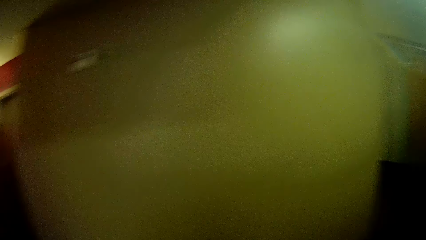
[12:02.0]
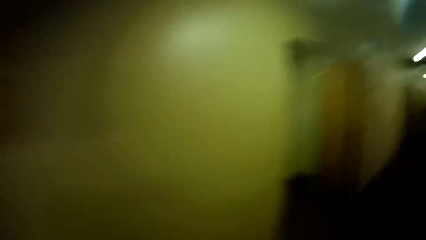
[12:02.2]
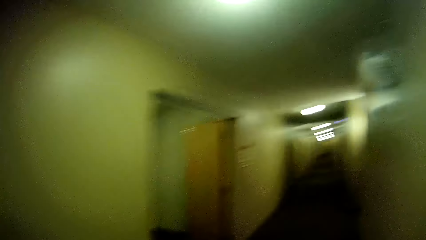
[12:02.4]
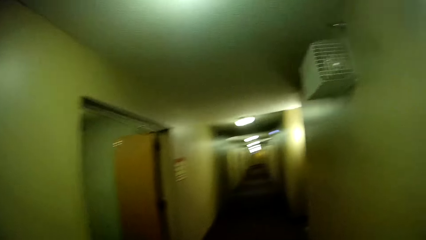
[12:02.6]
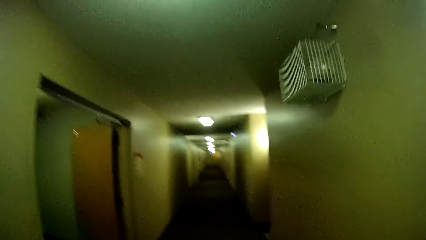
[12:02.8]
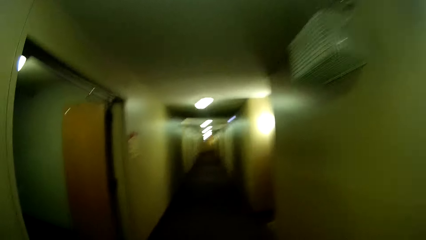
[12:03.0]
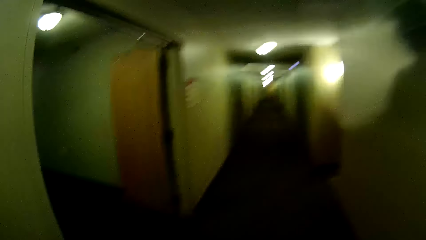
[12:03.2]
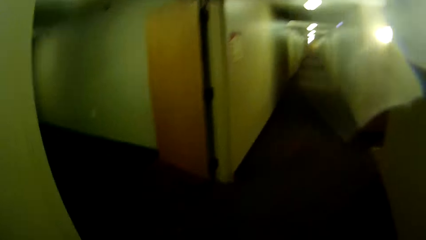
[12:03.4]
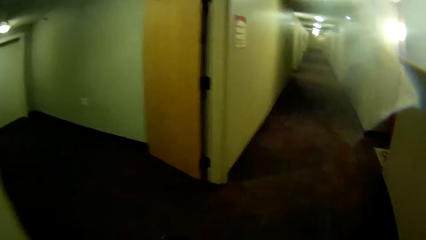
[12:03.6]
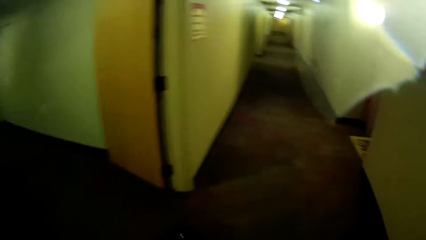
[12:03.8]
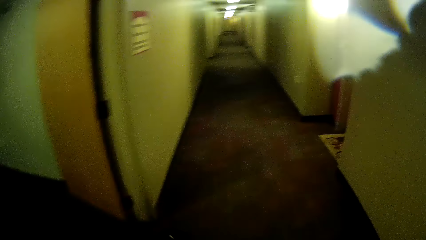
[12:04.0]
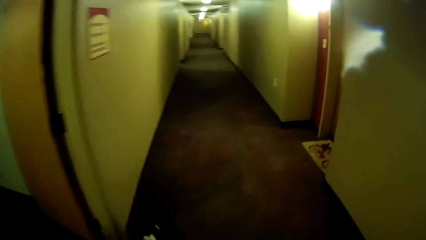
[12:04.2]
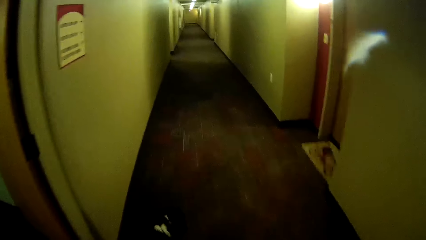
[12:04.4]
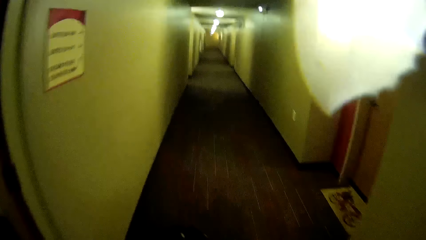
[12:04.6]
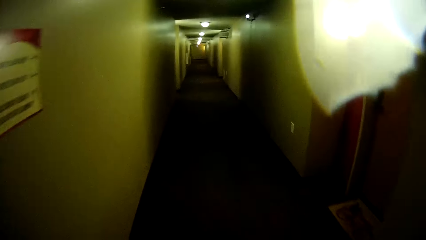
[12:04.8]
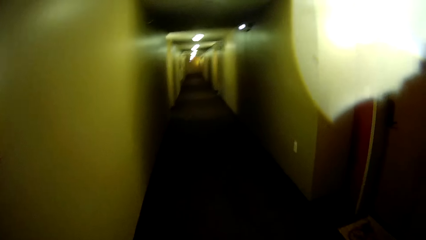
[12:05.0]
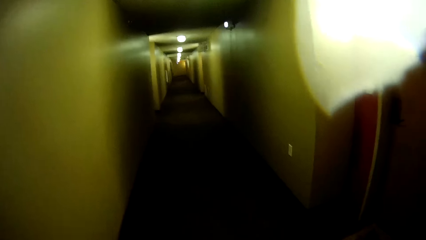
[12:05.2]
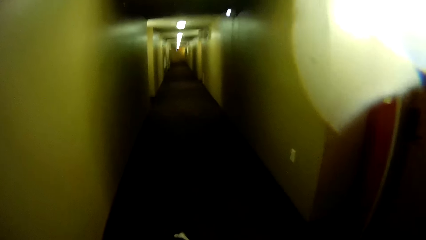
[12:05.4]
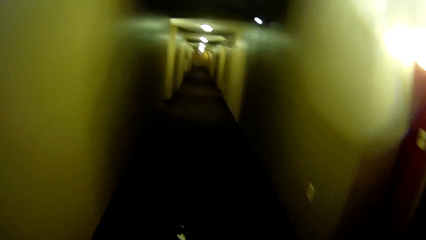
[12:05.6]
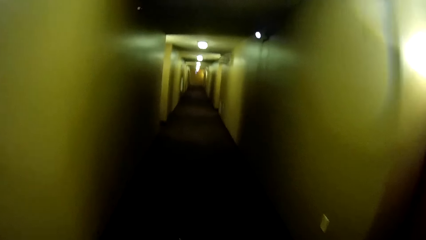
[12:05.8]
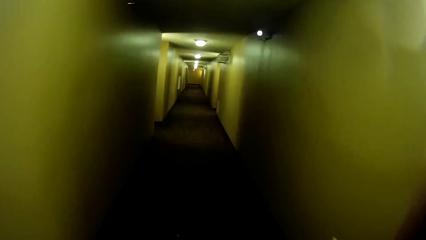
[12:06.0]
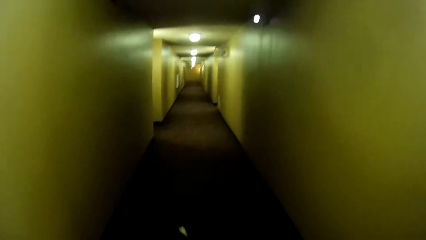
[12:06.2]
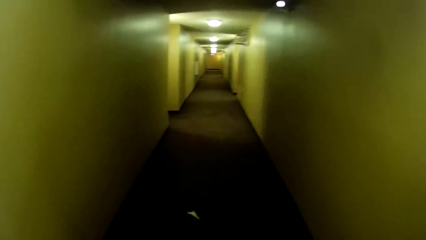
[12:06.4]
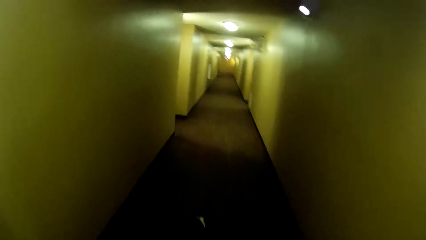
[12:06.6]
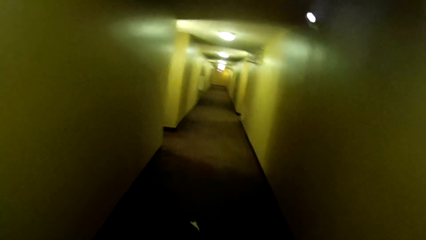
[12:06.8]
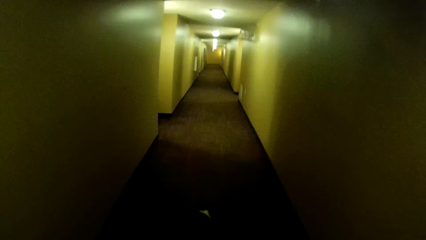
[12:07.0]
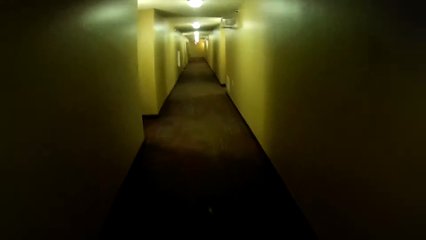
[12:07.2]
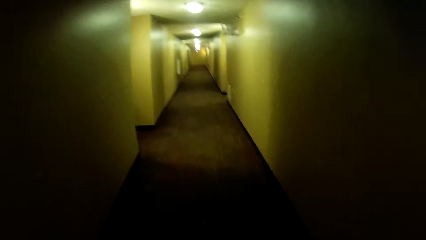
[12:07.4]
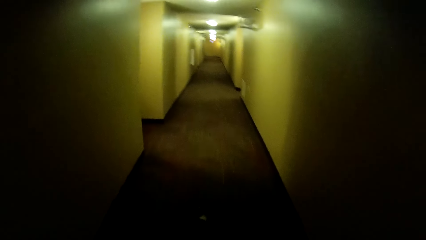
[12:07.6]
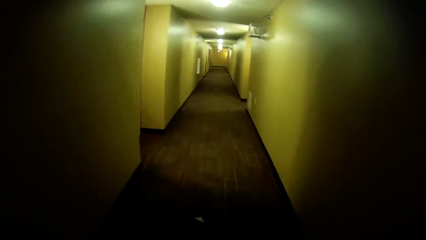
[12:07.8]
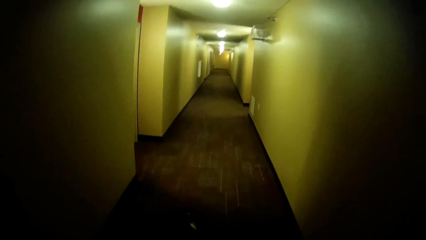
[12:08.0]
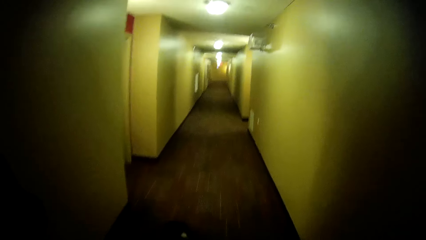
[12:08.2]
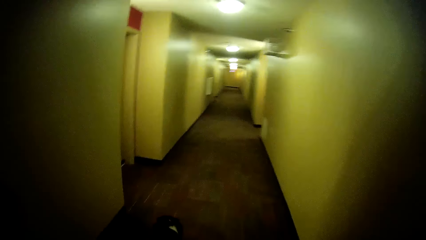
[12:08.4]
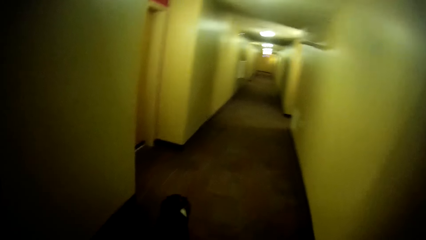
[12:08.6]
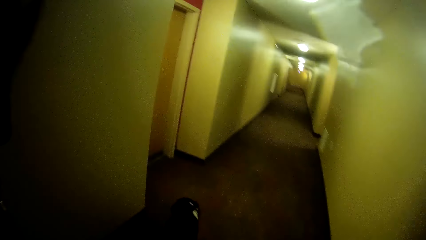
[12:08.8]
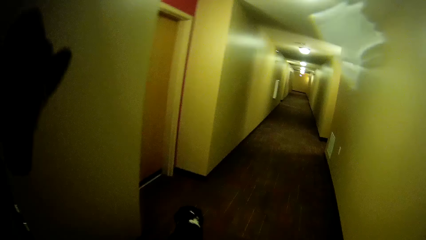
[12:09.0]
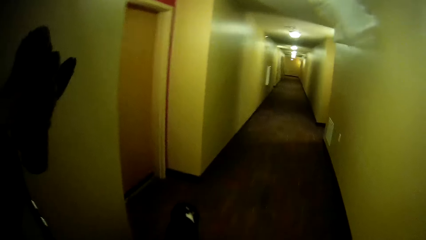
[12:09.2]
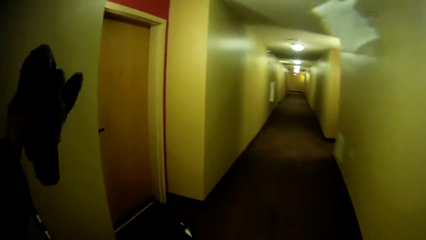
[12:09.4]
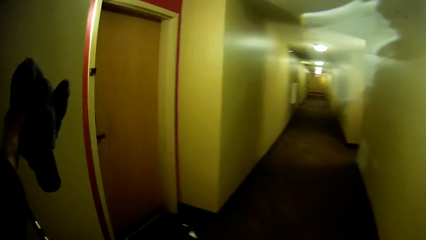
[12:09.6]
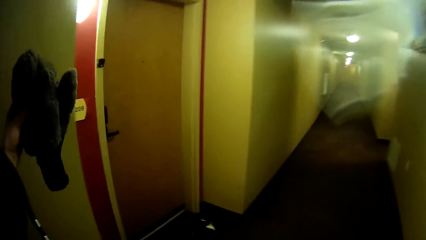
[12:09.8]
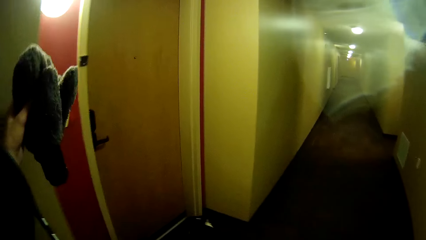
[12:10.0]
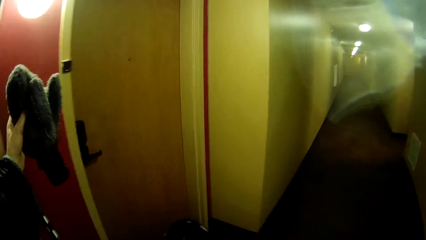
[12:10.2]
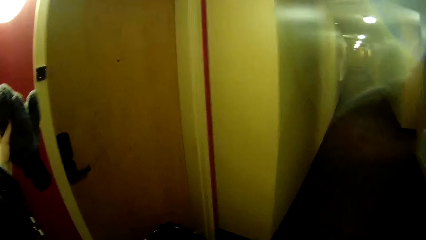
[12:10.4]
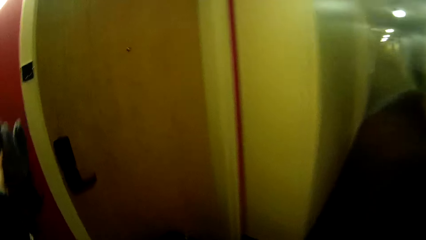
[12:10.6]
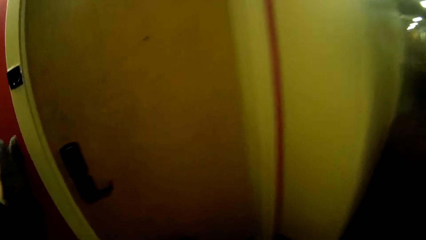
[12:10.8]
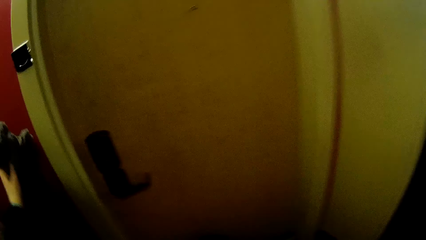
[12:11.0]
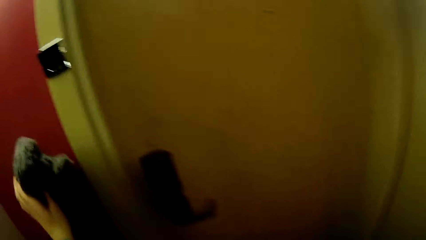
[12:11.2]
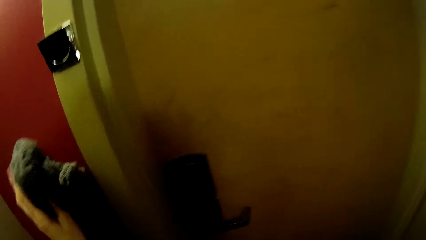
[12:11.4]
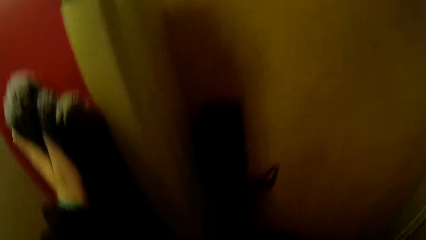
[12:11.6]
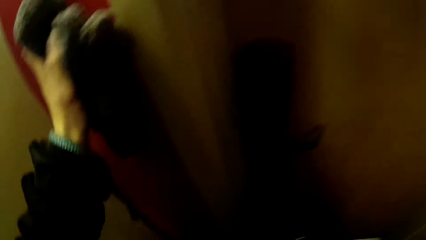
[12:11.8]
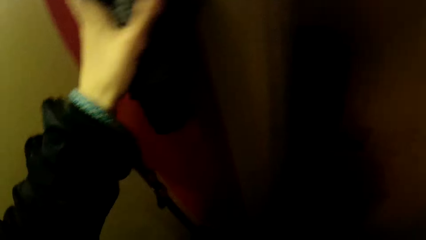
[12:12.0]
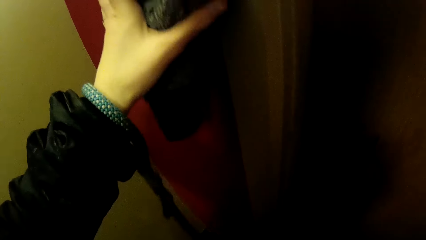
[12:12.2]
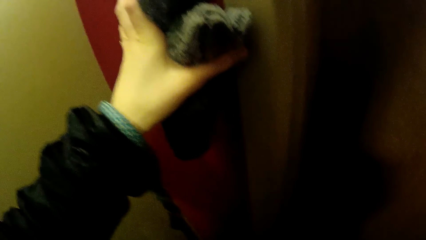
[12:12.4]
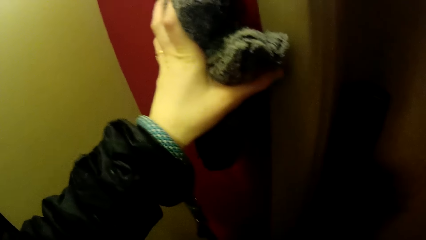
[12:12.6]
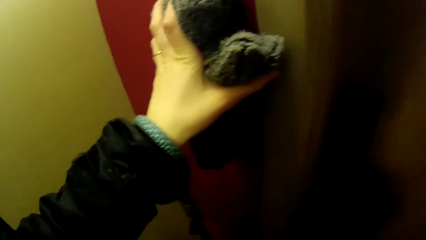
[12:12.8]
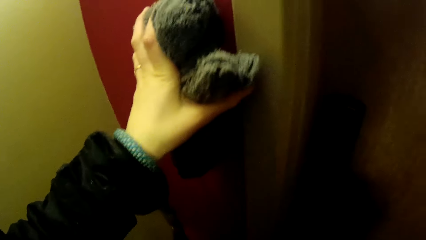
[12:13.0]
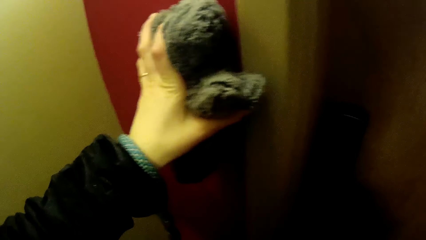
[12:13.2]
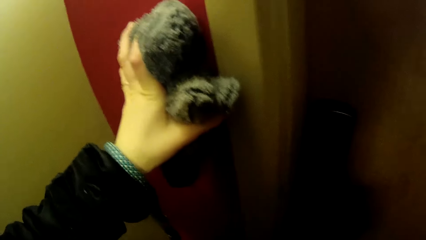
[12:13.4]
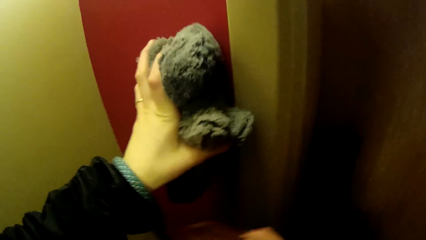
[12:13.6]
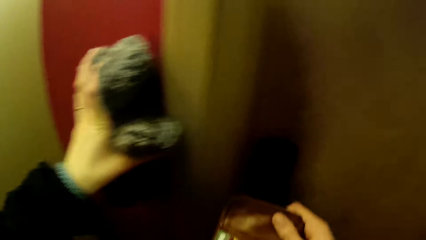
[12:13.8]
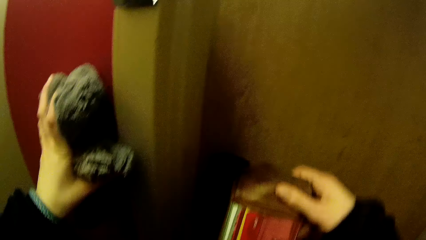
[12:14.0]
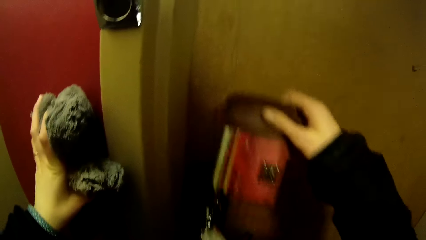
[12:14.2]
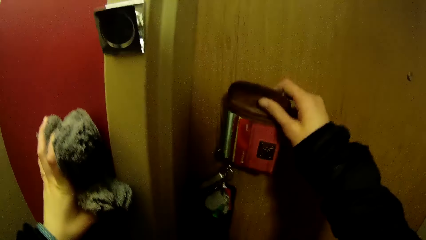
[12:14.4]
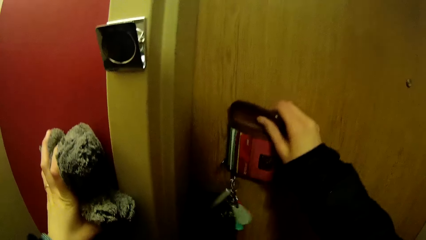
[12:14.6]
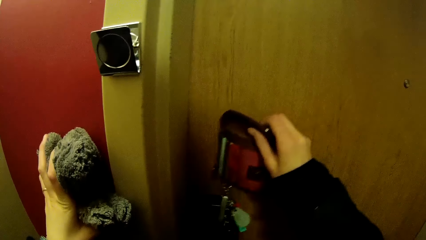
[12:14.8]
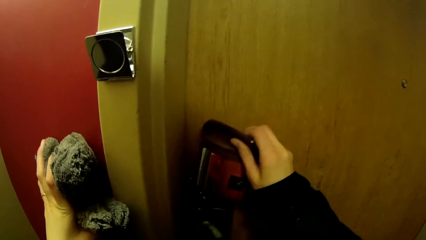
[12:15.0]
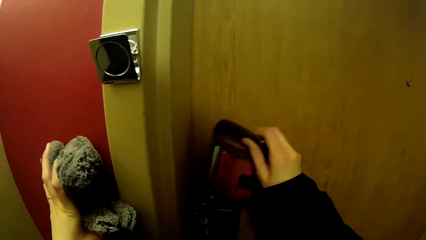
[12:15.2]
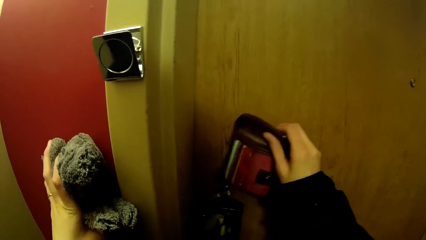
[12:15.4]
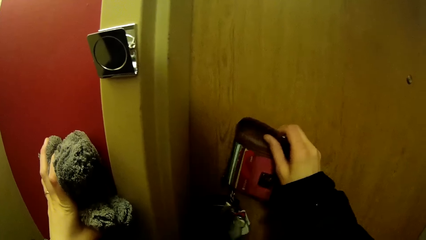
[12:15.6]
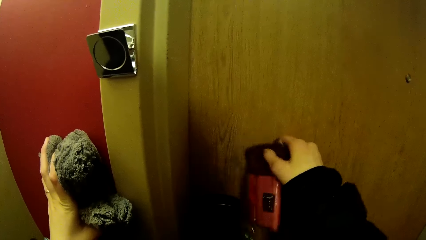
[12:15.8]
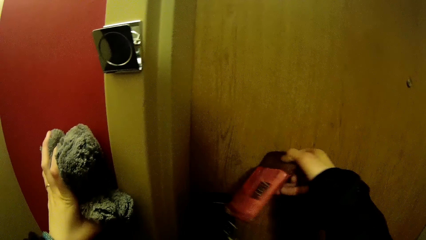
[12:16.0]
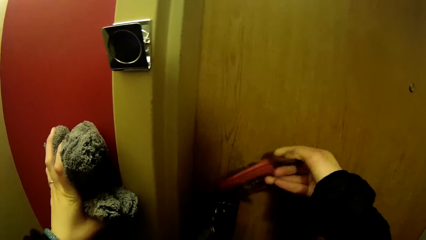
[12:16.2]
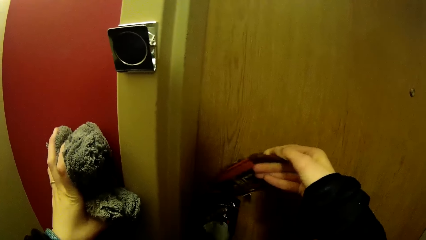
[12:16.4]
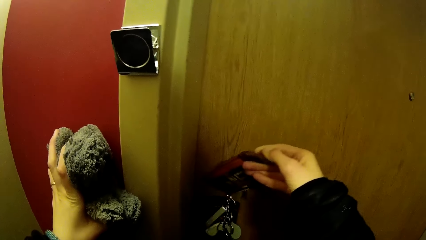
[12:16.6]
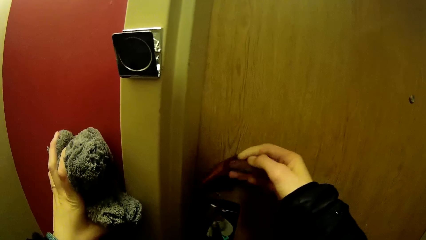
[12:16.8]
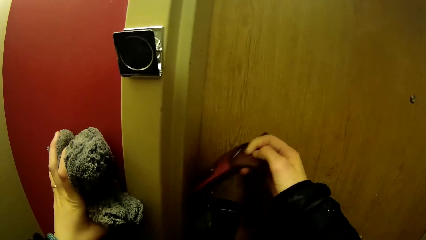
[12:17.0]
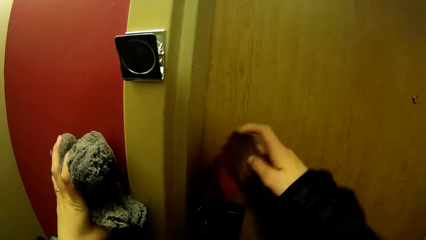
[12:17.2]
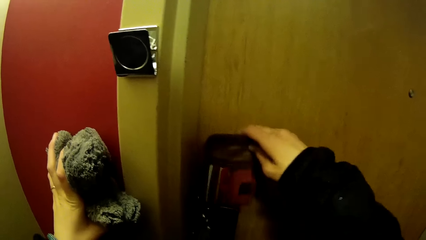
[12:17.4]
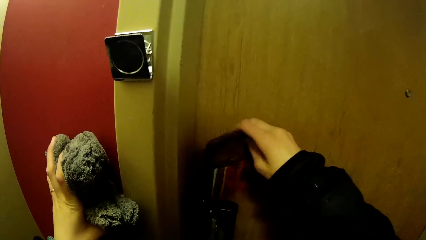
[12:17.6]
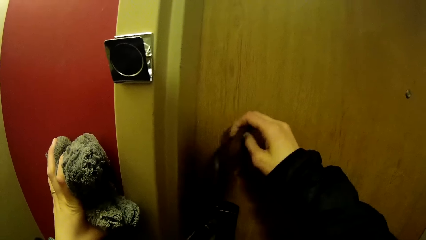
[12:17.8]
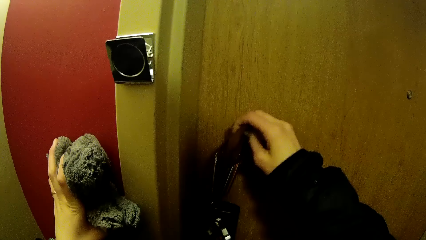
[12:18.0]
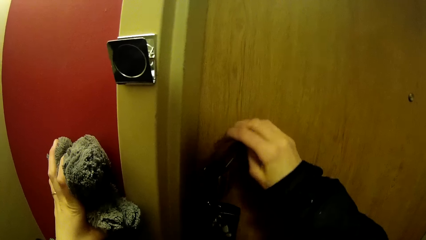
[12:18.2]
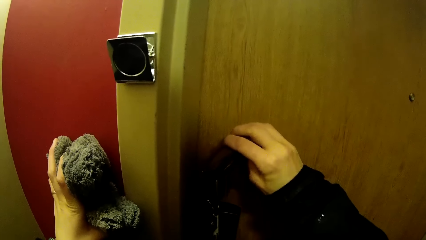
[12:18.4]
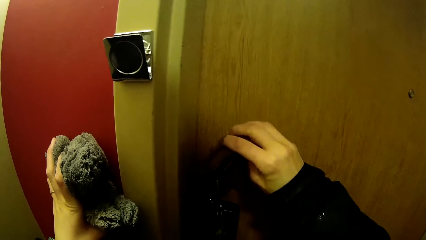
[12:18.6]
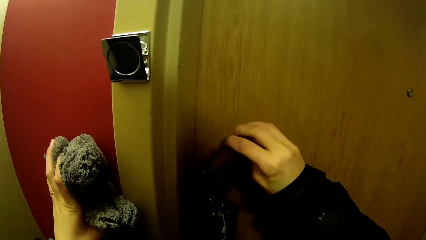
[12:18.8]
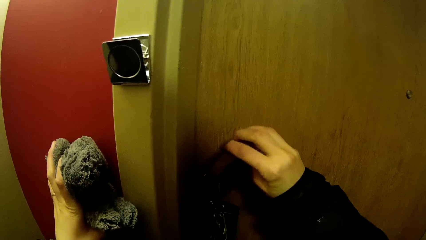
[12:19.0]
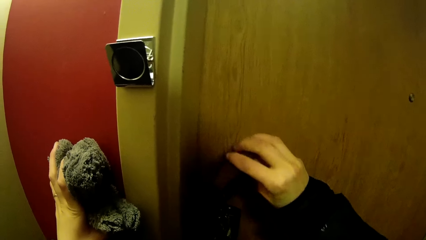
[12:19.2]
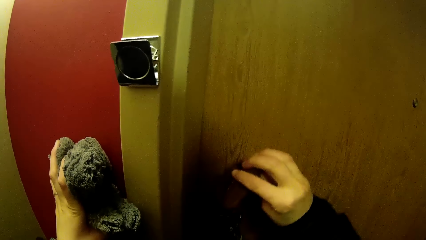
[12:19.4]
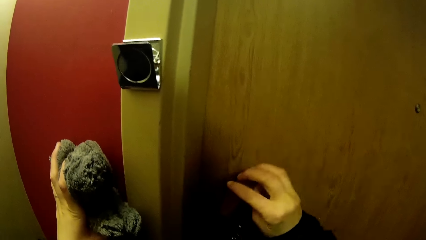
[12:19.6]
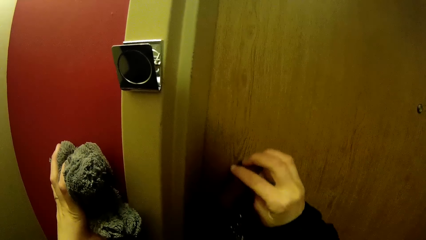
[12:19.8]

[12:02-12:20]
The camera wearer walks in the walkway. She walks along a corridor towards an apartment. She opens the door. She places her left hand on a wall by the door. She removes a keycard from her pocket with her right hand. She places the keycard on a lock with her right hand.
